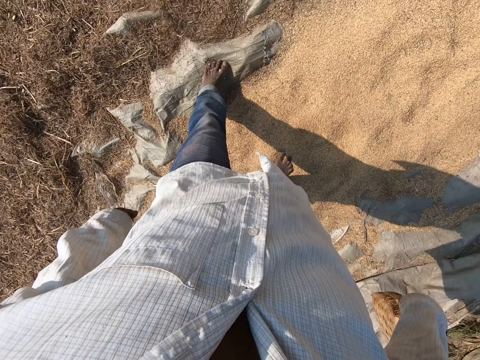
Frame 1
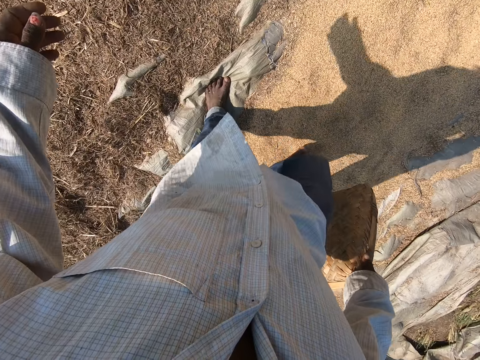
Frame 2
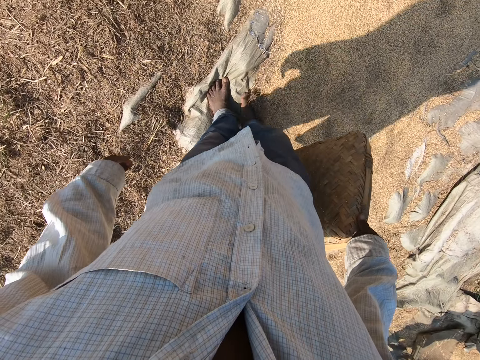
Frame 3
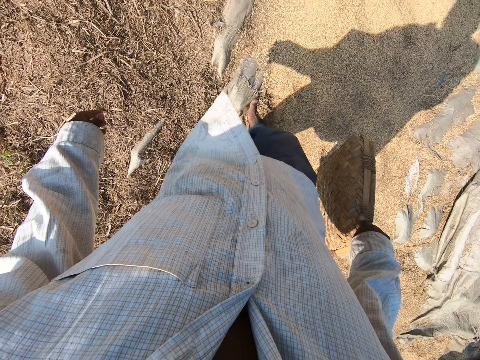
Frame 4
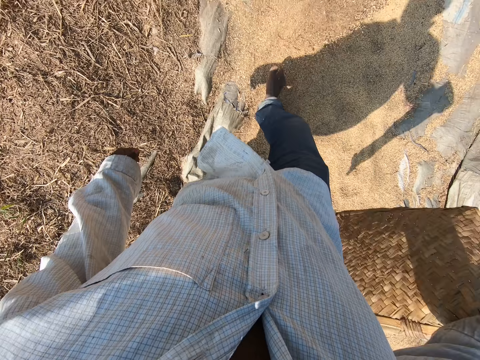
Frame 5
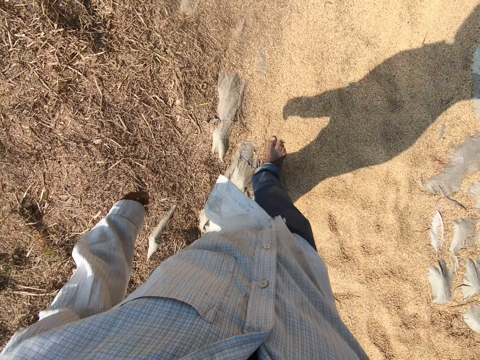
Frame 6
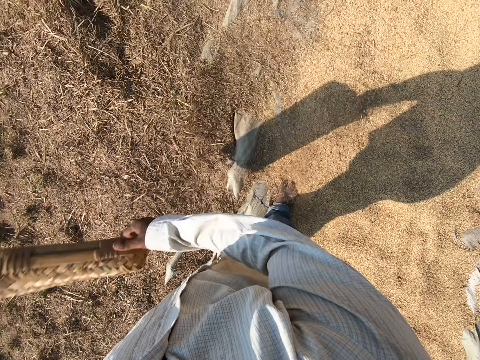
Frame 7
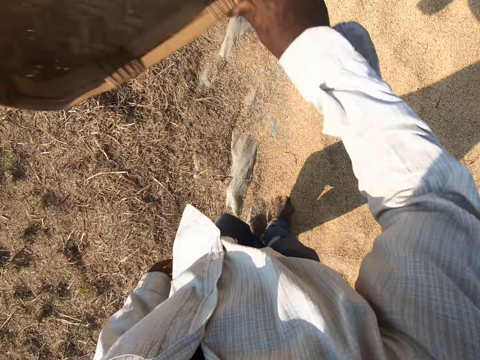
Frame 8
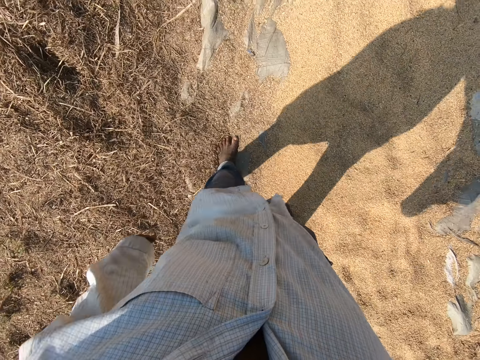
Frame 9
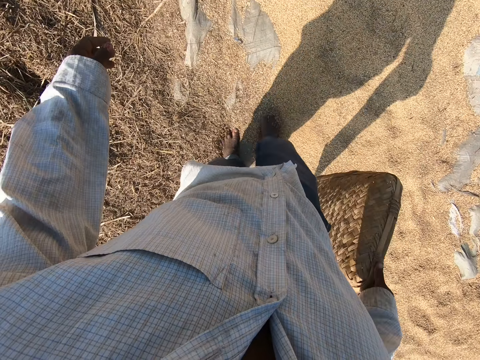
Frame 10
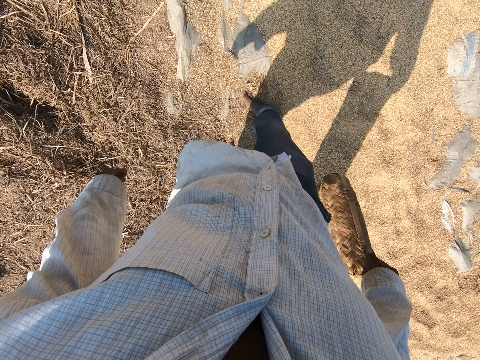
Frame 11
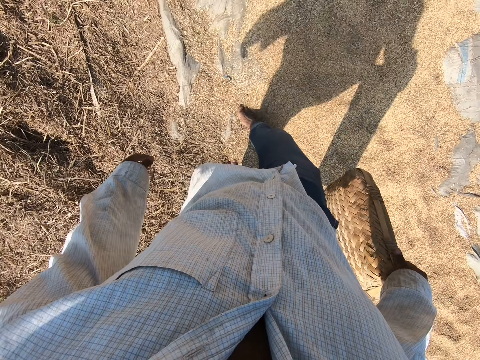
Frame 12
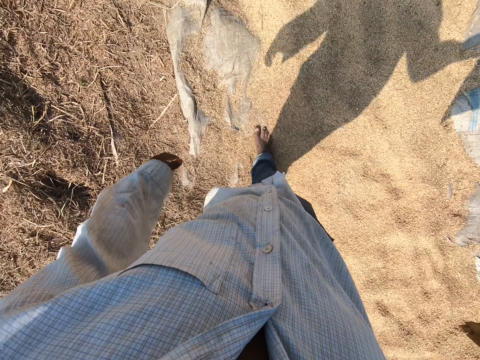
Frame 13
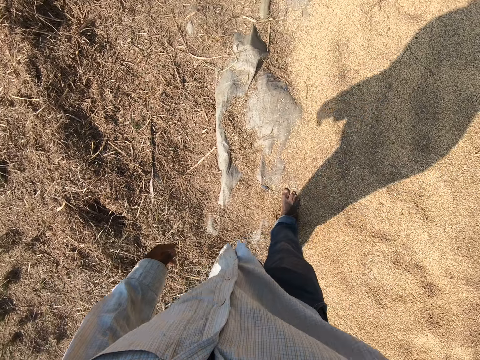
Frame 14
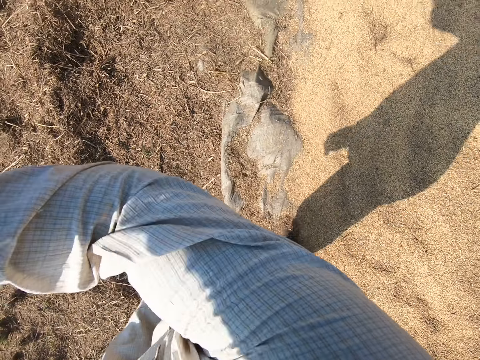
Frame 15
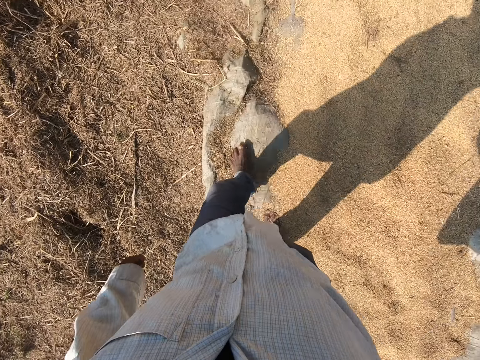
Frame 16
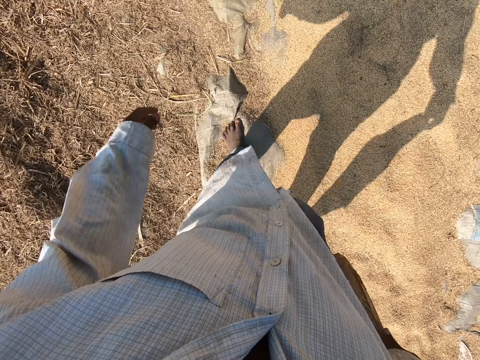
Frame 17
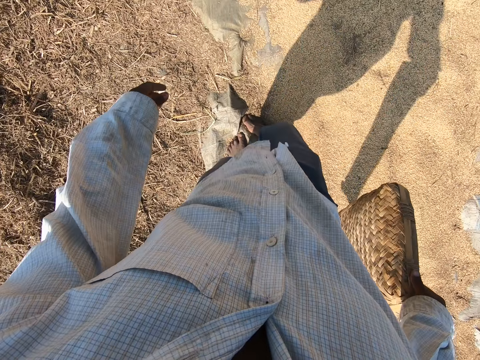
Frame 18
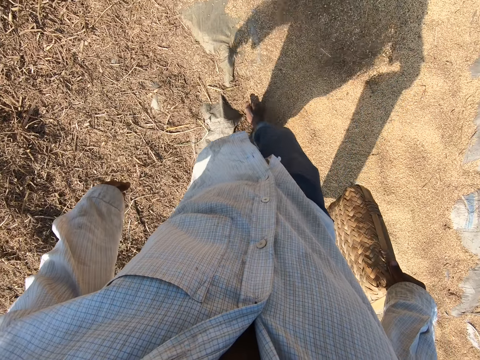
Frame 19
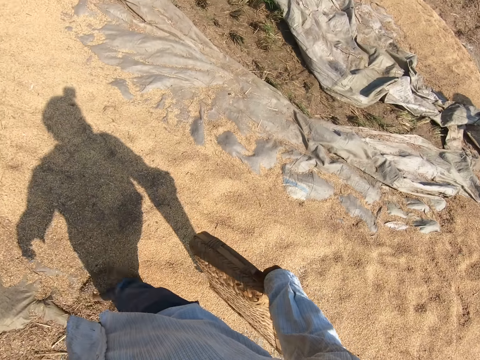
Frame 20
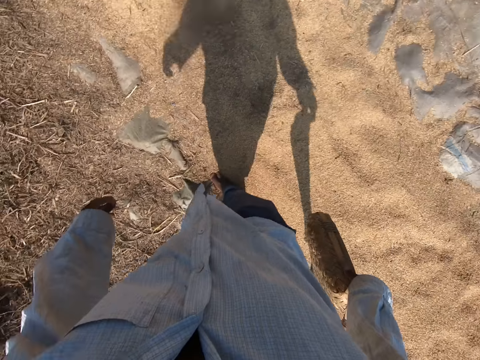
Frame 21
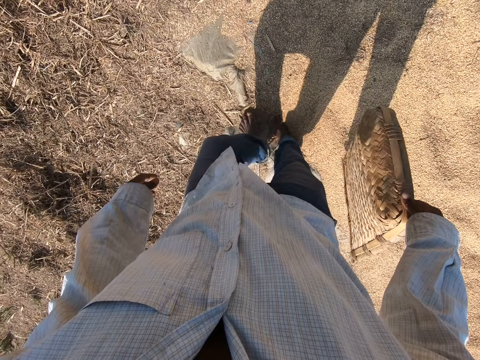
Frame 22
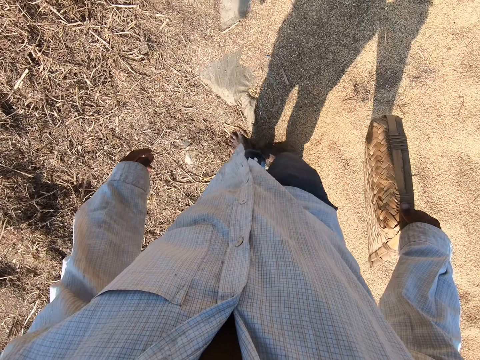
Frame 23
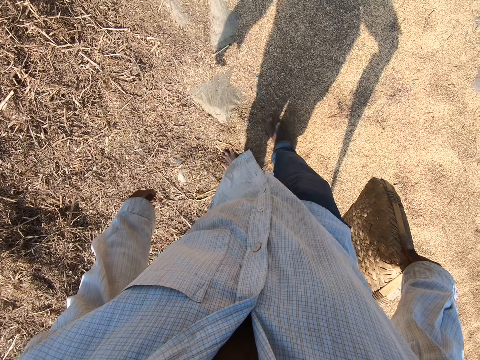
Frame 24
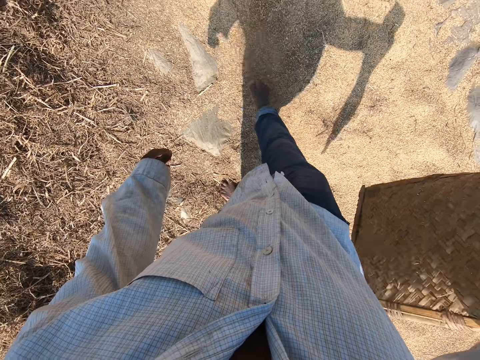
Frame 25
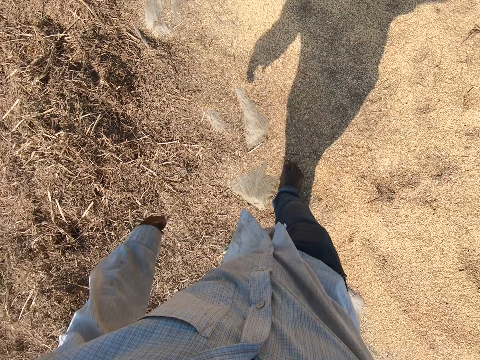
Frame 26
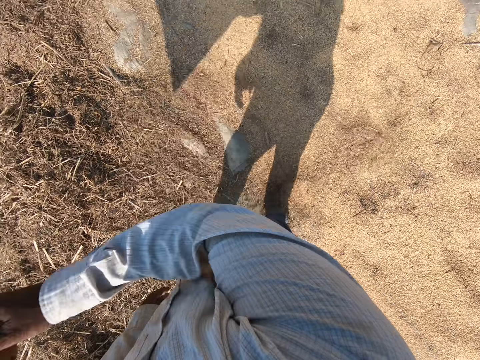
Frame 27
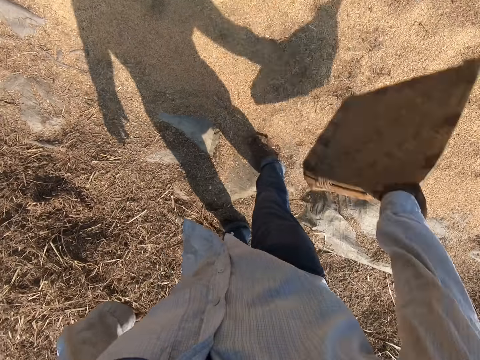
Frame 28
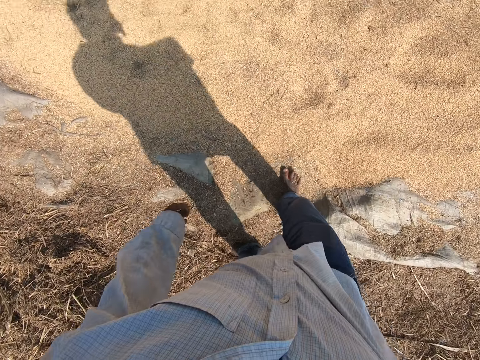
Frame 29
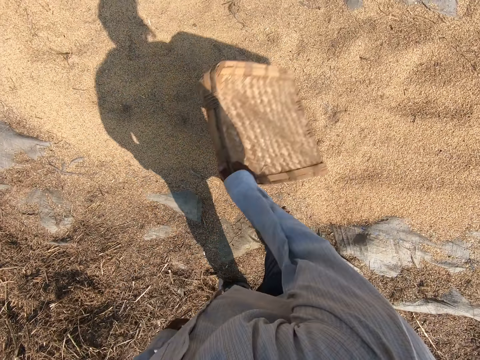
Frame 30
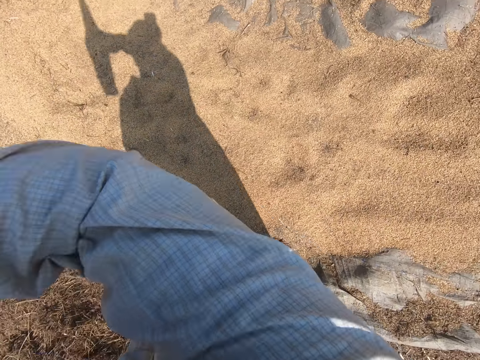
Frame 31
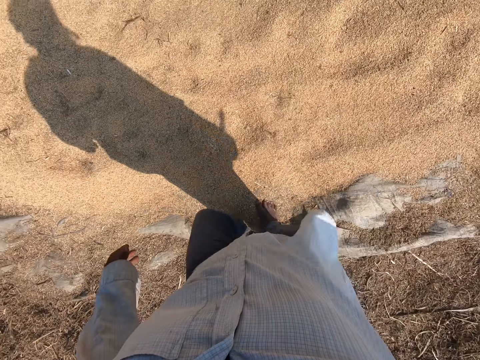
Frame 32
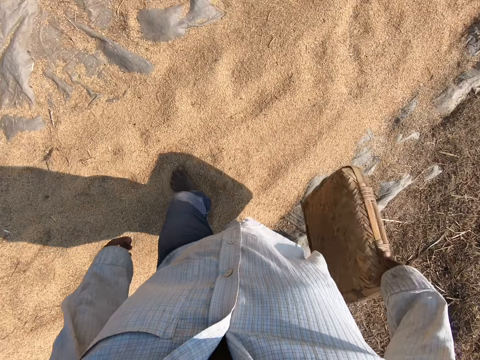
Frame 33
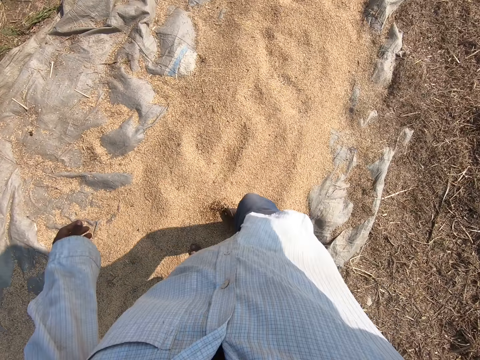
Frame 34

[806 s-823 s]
The camera wearer walks on the ground. He shakes the winnowing tray with his hand. He walks on the ground. He shakes the winnowing tray with his hand. He moves the grains on the ground with his leg. He shakes the winnowing tray with his hand.

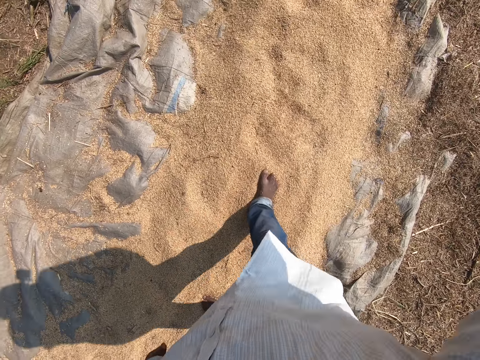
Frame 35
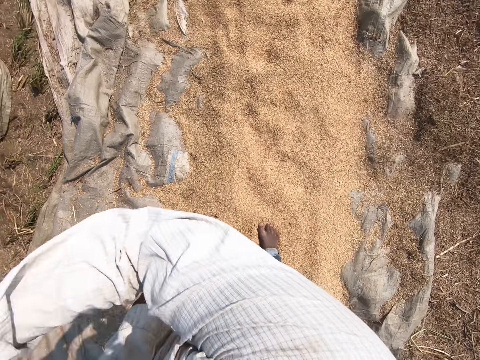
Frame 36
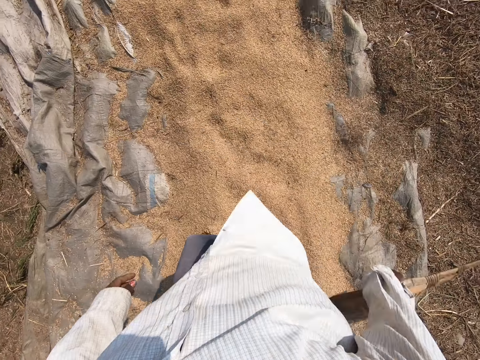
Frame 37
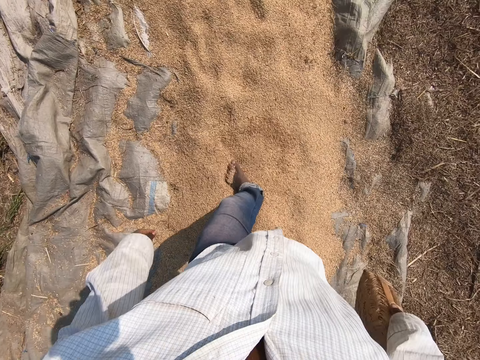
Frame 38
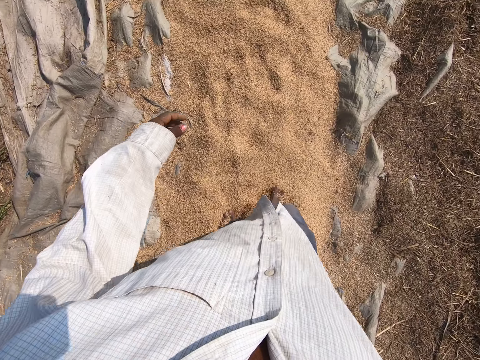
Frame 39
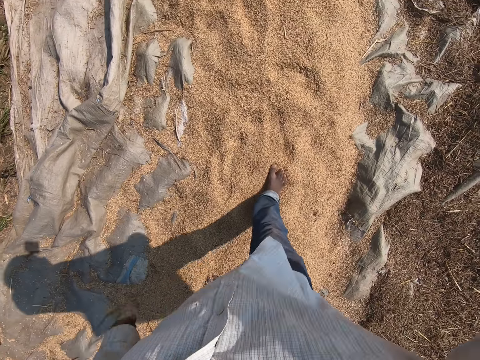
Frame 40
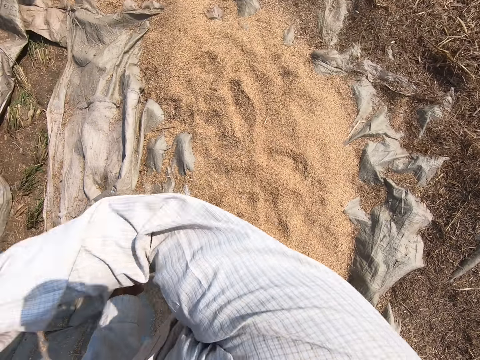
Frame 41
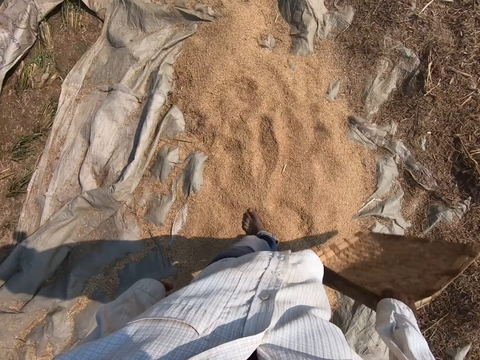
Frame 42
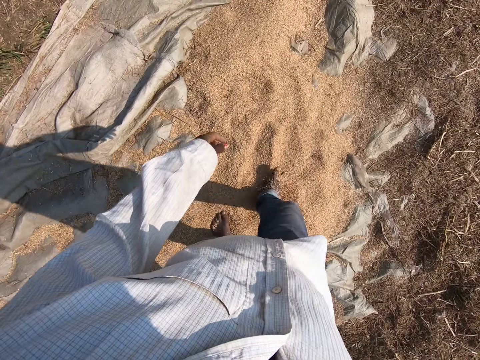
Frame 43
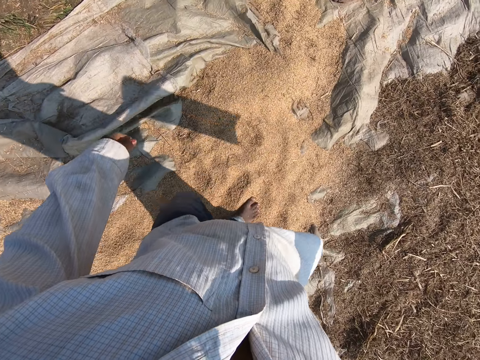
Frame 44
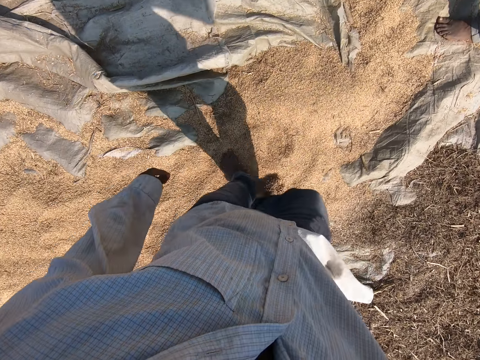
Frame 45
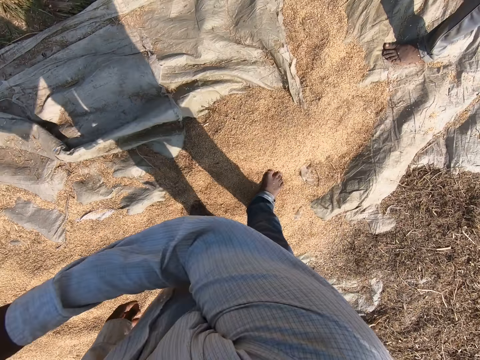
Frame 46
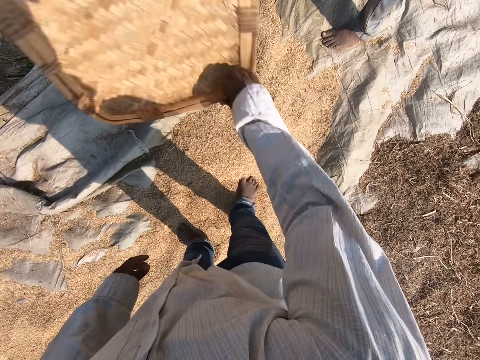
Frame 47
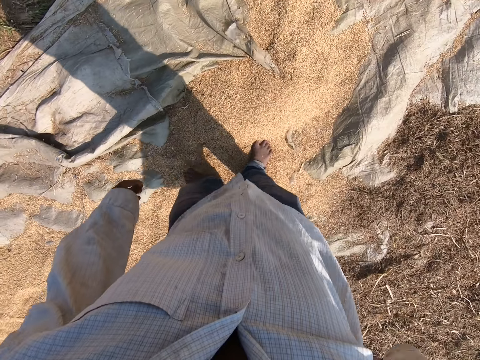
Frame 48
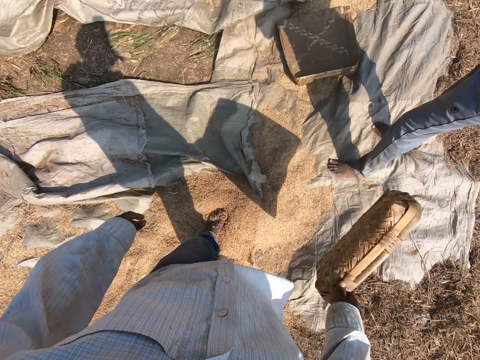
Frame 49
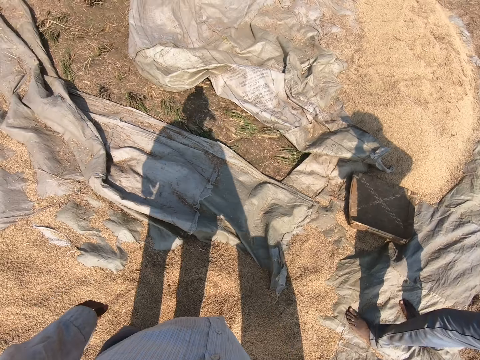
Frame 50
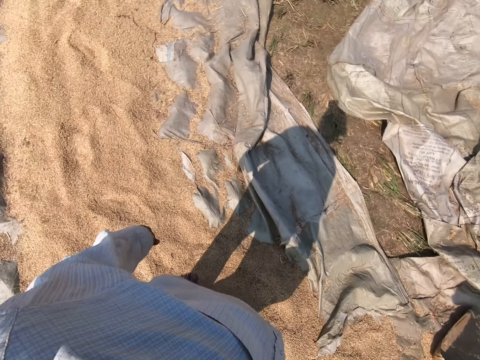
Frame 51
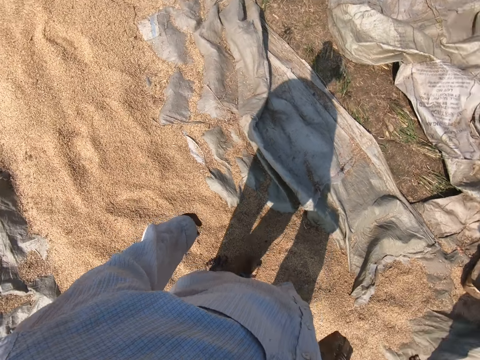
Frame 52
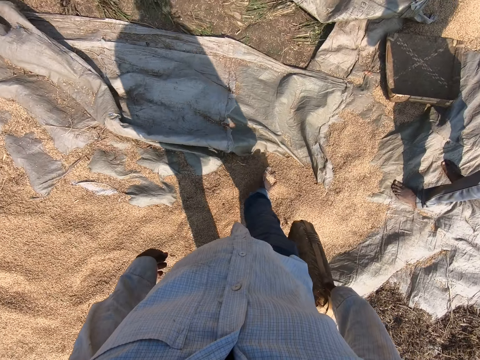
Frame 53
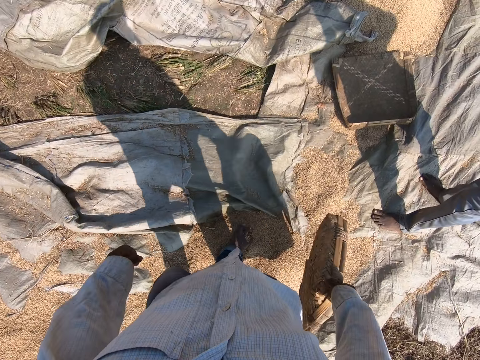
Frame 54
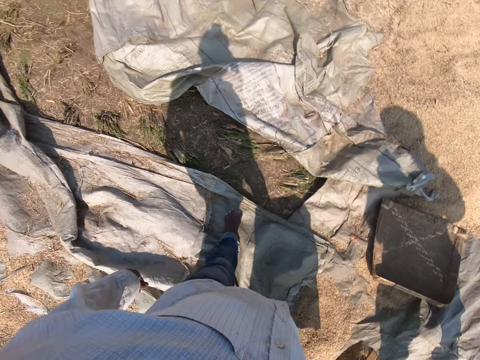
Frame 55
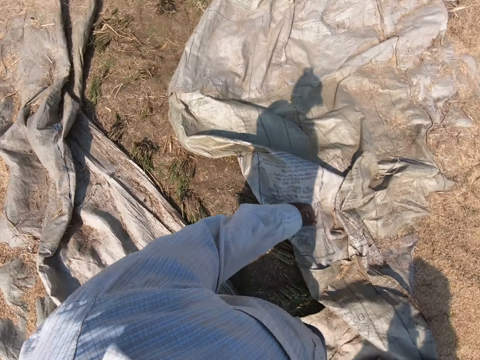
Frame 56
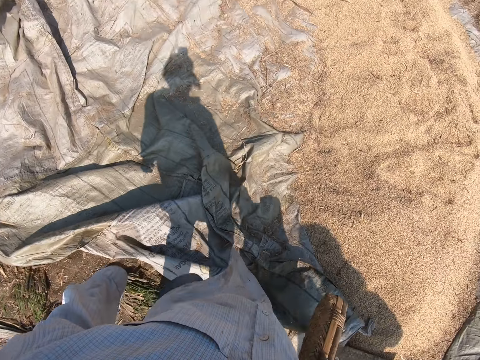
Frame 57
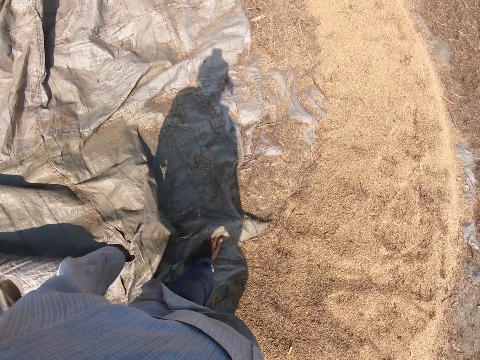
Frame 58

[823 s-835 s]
The camera wearer blows air in the grains with the winnowing basket. They blow air in the grains with the winnowing basket again. They walk on the grains. They walk on the grains again. A person stands on the grains in the sack. The camera wearer blows air in the grains with the winnowing basket. They walk on the grains, stop and look around. They talk. They walk on the grains.
